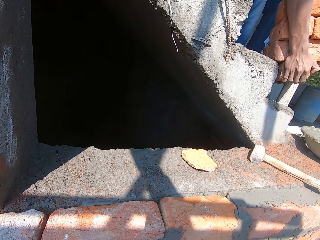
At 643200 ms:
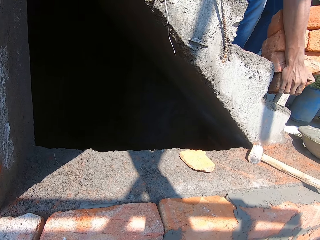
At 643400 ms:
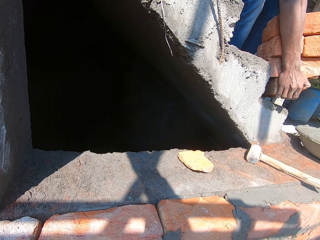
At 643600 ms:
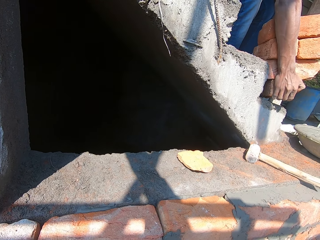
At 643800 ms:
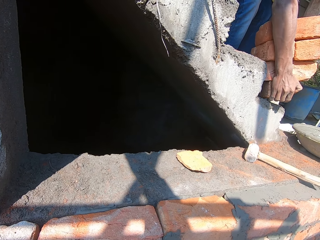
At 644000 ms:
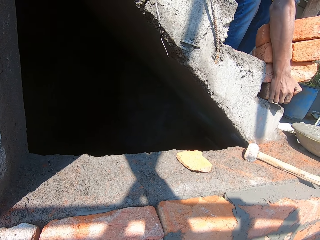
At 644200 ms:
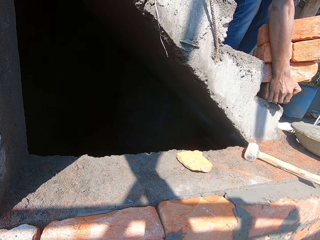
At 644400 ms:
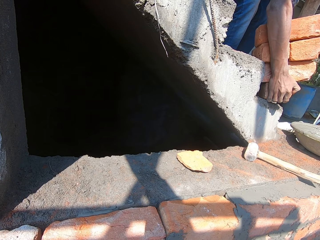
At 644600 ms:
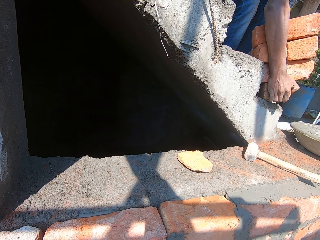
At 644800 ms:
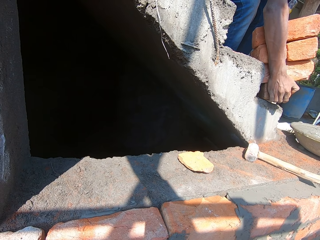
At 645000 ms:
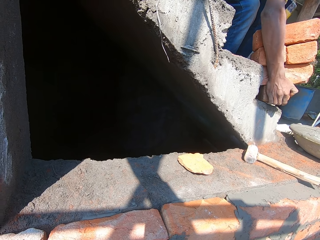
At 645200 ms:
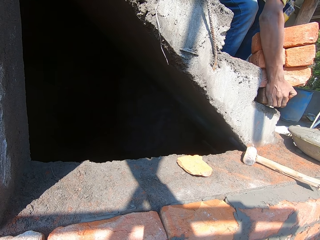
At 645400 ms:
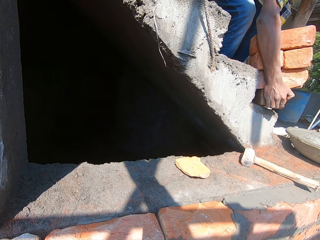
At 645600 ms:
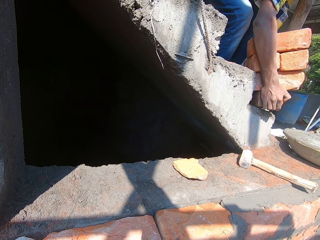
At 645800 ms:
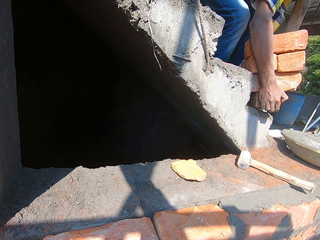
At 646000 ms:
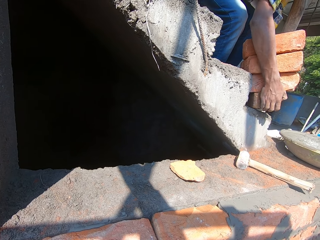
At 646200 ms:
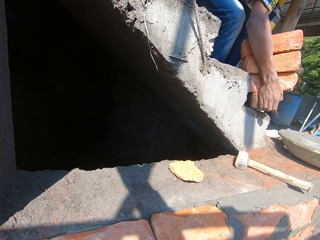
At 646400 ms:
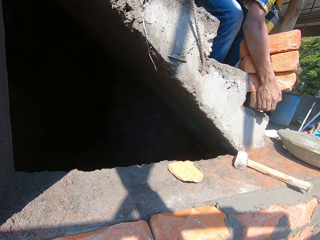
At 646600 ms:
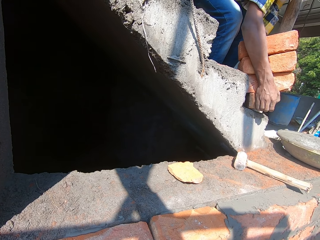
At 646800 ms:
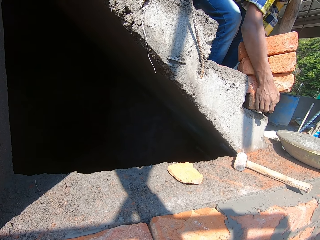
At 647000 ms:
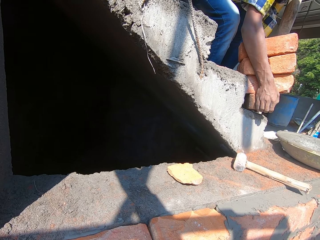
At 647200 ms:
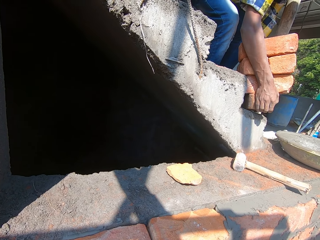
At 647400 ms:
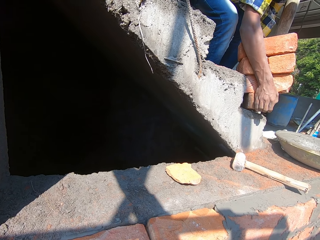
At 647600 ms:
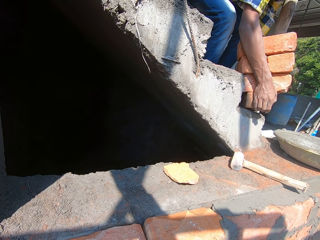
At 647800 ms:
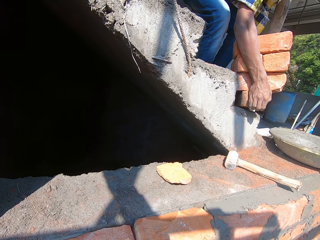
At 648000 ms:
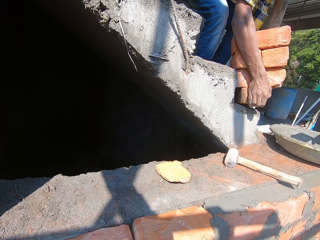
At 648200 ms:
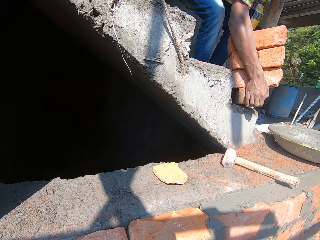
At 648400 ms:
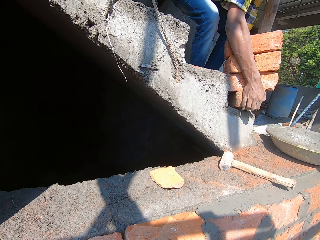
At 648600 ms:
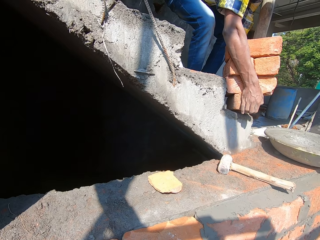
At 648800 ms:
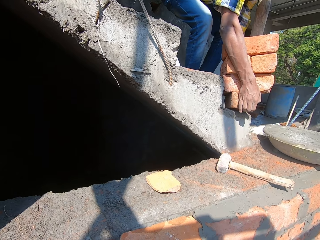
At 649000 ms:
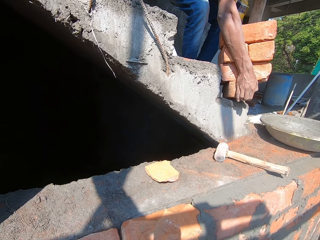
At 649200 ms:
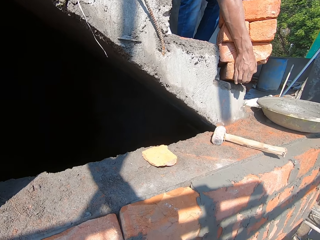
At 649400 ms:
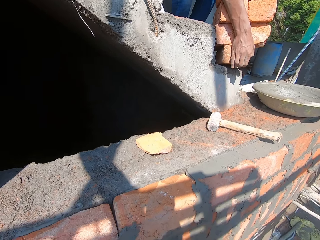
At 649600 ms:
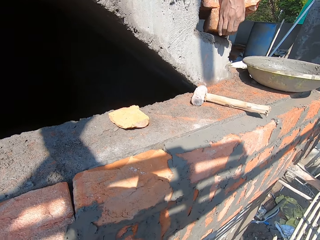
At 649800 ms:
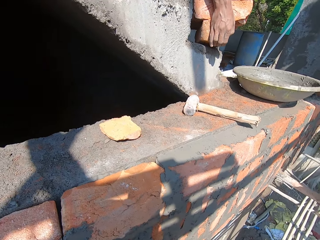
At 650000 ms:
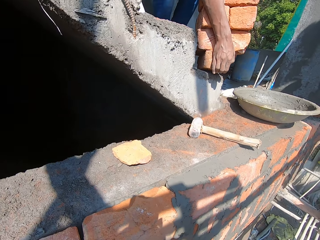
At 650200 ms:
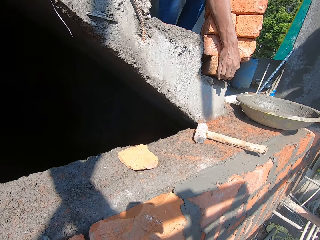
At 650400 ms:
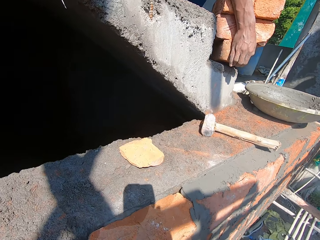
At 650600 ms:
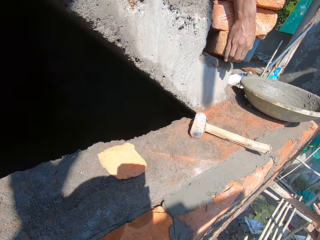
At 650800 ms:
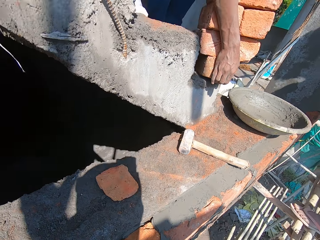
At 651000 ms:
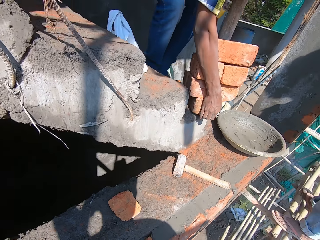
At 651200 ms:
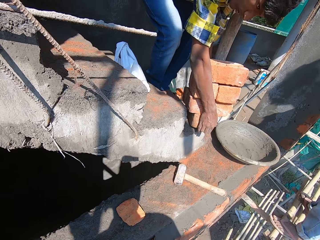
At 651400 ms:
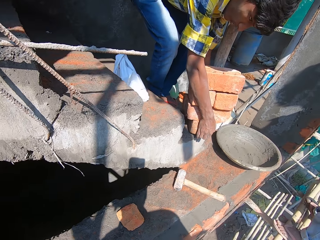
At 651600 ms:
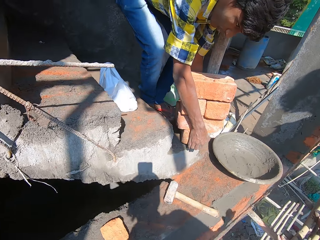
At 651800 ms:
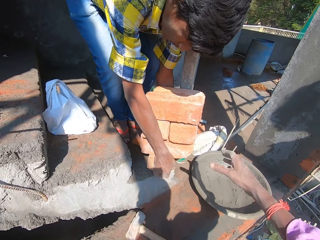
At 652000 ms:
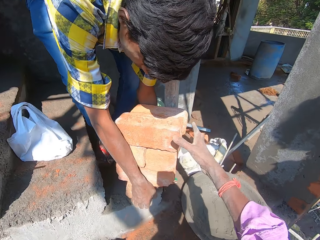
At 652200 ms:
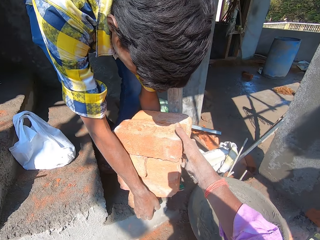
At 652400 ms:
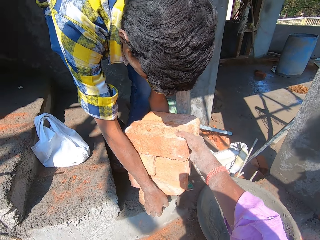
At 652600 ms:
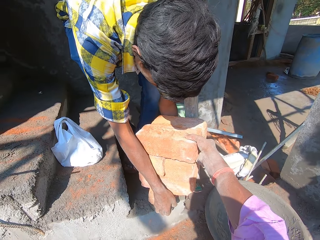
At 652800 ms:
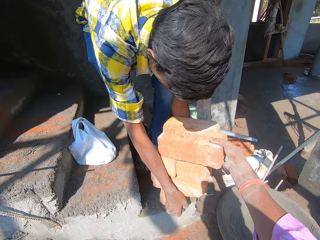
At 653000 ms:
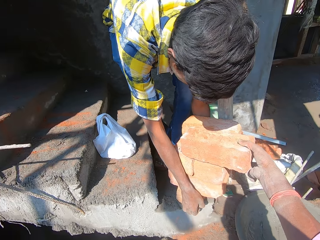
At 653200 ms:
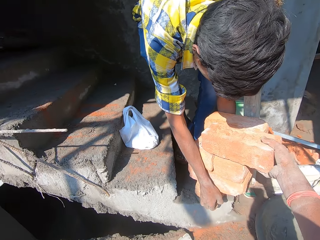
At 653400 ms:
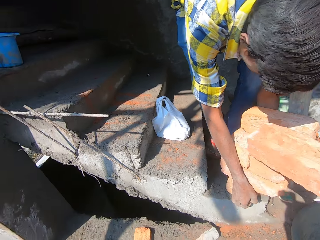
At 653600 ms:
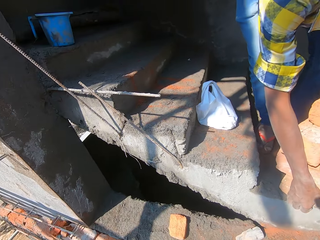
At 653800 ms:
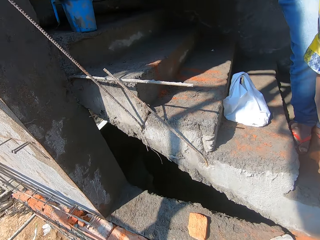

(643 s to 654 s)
The man holds the set of bricks in his hands on a stairway. He converses with the camera wearer. He places the bricks on the stairs. The camera wearer moves the hand. He takes a brick from the set of bricks in the man's hands with his right hand.

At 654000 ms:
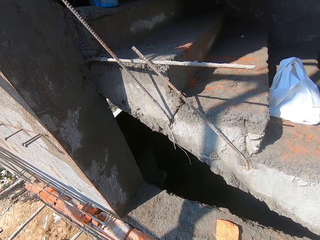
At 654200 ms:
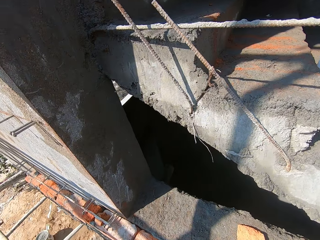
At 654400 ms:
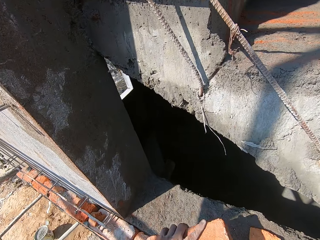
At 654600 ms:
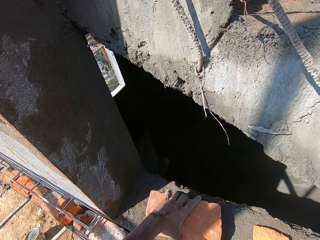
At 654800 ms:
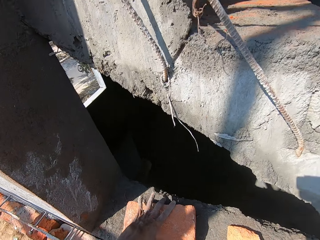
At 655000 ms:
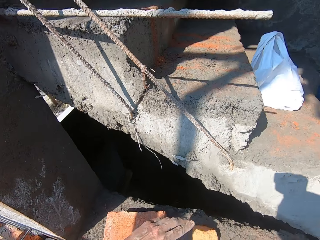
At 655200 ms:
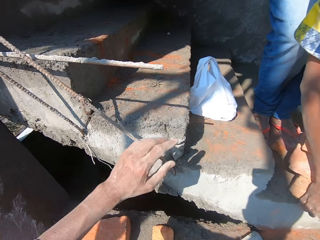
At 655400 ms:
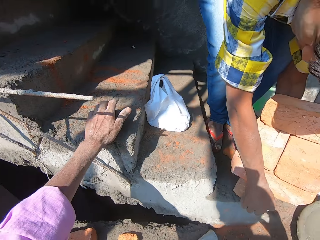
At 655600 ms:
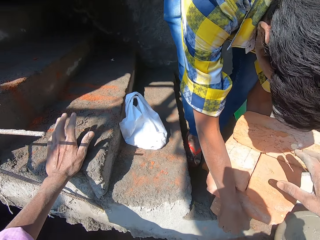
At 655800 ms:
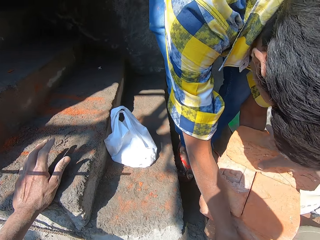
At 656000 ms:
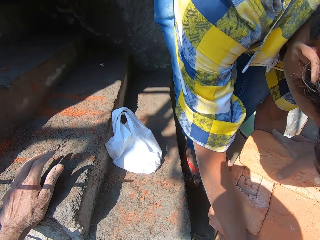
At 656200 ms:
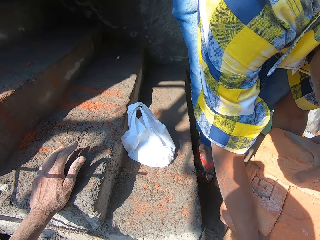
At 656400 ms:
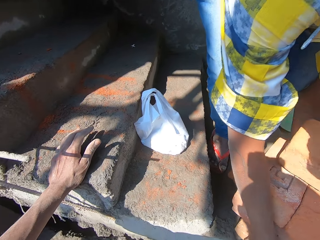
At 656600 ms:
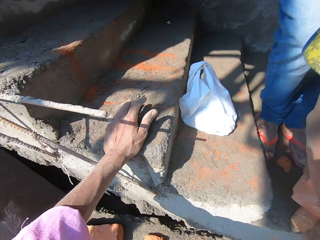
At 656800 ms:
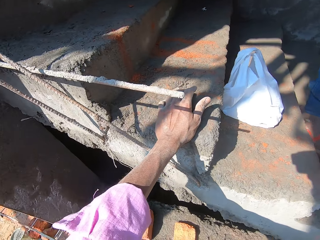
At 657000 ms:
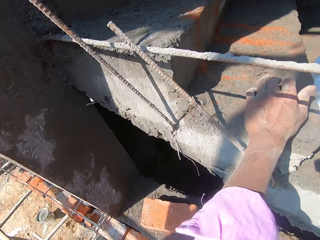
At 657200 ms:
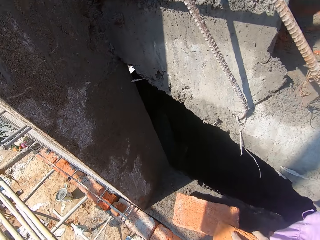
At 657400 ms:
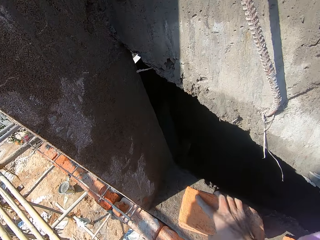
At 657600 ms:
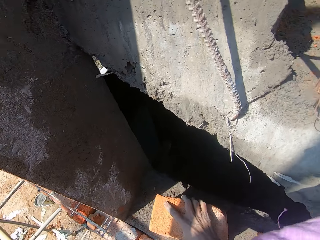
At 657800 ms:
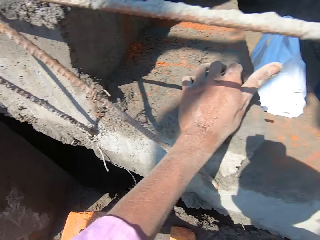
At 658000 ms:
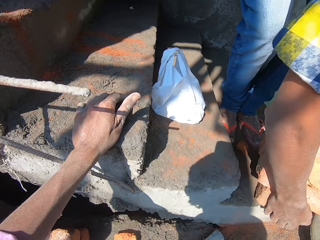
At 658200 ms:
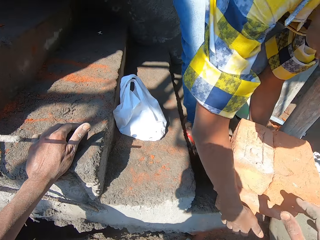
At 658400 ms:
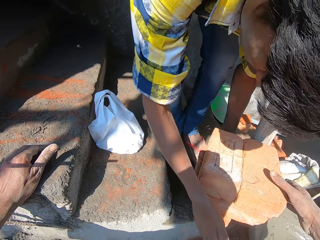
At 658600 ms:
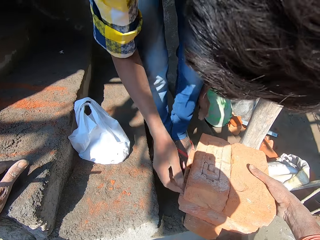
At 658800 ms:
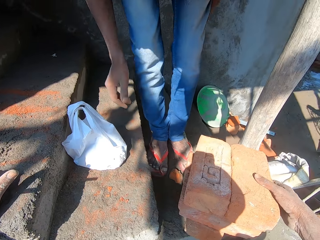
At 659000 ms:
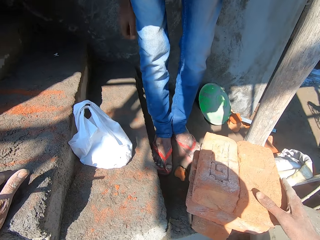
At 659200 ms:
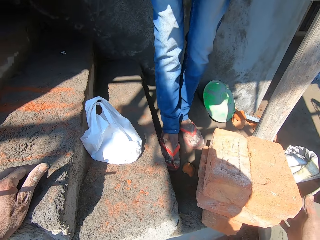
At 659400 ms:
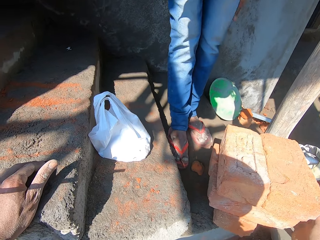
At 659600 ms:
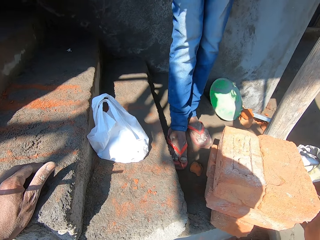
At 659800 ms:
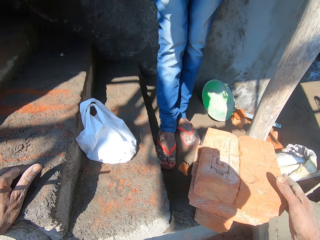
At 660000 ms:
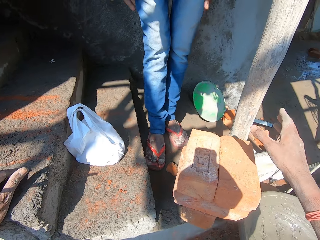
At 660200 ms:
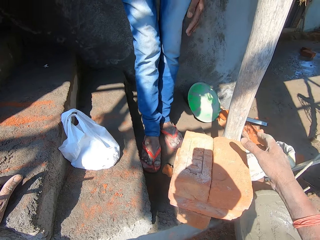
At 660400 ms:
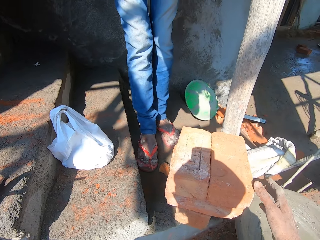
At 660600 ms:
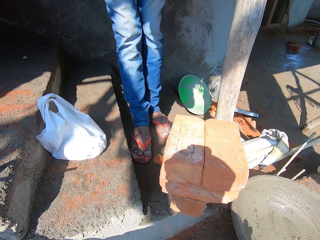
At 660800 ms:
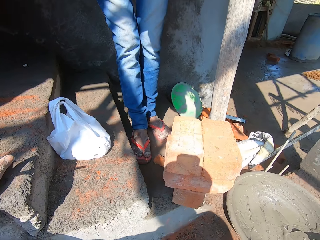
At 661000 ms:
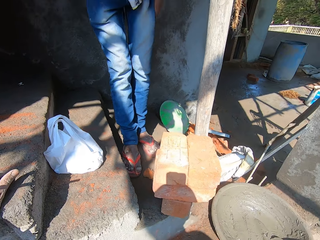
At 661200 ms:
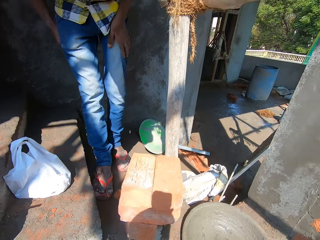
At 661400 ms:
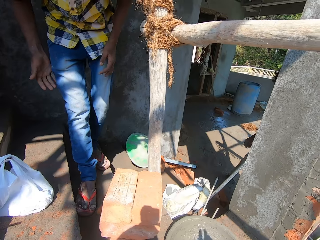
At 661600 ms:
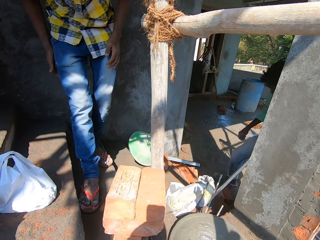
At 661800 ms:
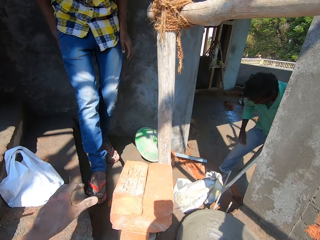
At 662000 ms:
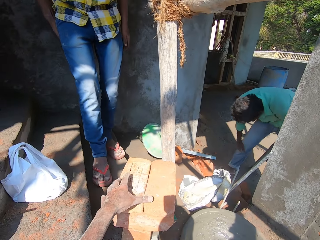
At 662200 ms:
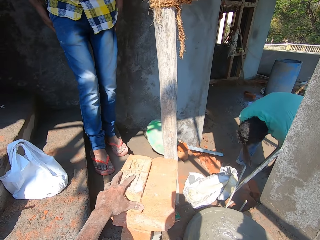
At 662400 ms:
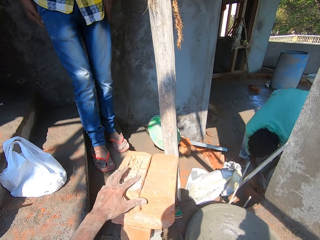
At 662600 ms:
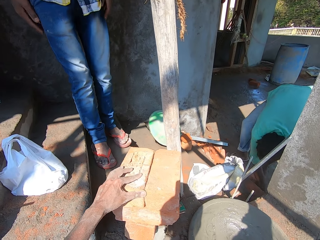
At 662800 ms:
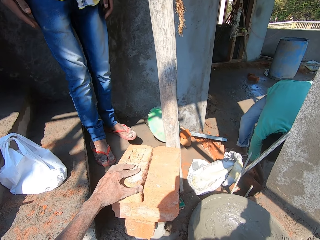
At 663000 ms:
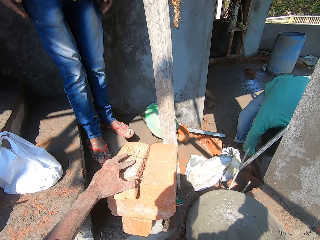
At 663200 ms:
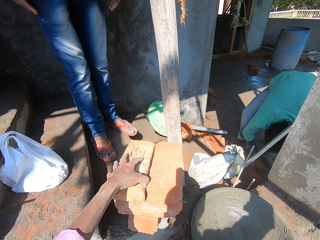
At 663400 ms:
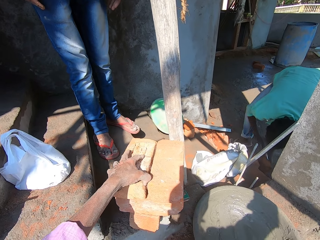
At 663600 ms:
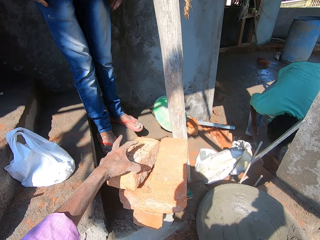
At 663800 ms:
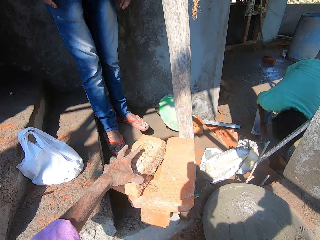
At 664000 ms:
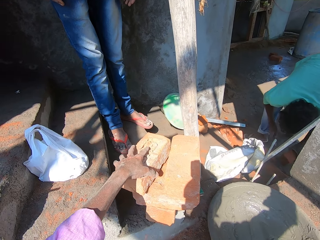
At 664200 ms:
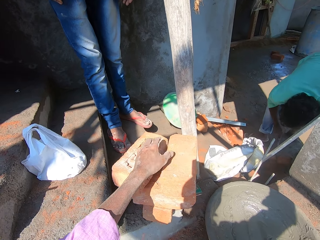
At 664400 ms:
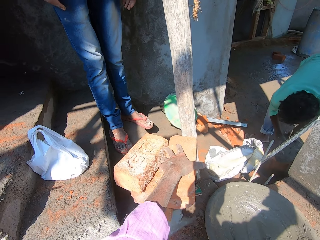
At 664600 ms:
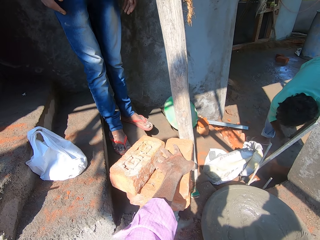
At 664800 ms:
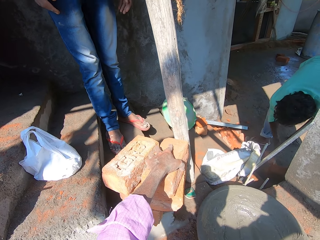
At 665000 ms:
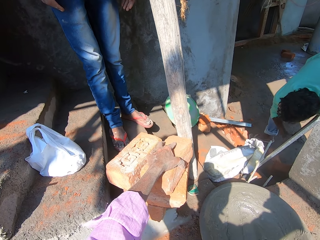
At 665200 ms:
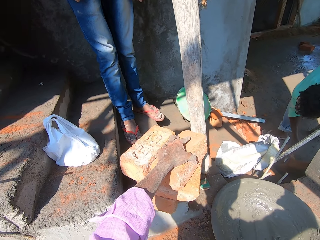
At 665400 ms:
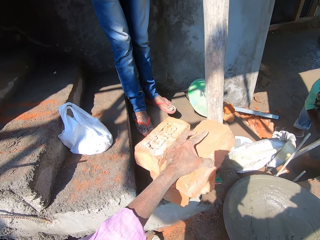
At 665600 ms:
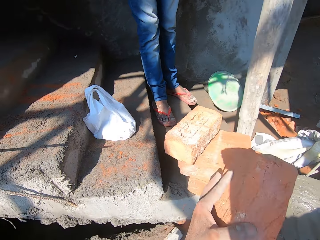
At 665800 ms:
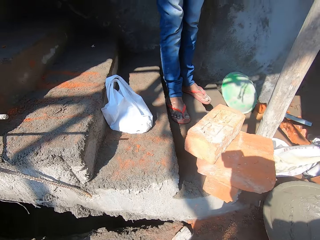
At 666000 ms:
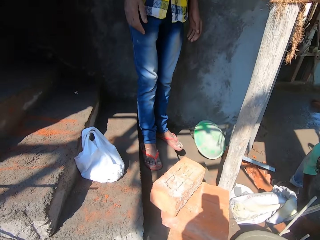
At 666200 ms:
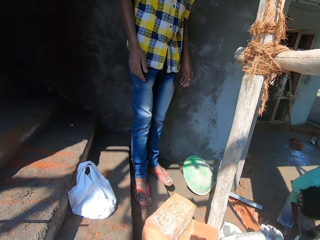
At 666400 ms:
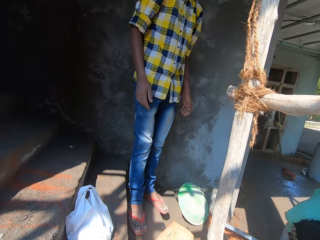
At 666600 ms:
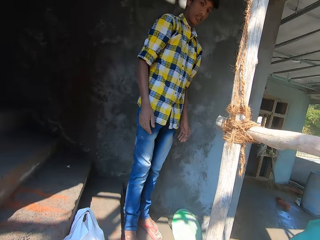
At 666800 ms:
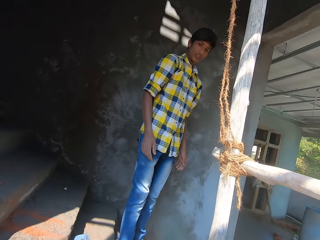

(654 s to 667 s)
The camera wearer stares at the wall. He drops the brick on the pavement with his left hand. He places the brick on the wall. He takes another brick from the set of bricks with the man with his right hand. He drops the brick on the pavement with his right hand. He places the brick on the wall. The man drops the set of bricks in his hands on the stairway. The camera wearer touches the brick. The man stands up. The camera wearer stares at the brick. The man wipes dirt on the trousers. Another man walks around. The camera wearer touches the brick. The other man bends down. The other man picks up a hammer from the ground with his right hand, and picks up a brick from the ground with his left hand. The camera wearer repositions a brick amongst the set of bricks on the stairway with his left hand. The other man drops the brick in his left hand on the stairway. The camera wearer takes a brick from the set of bricks on the stairway with his left hand. The other man breaks the brick on the stairway with the hammer in his right hand.
